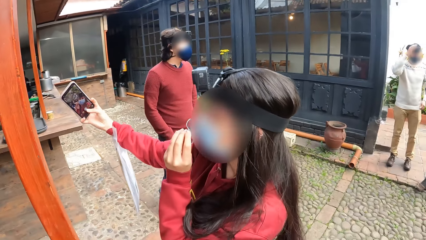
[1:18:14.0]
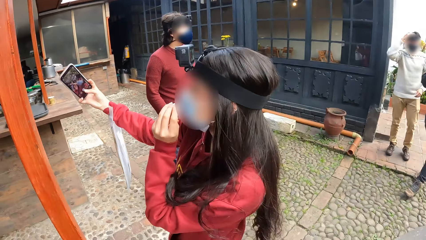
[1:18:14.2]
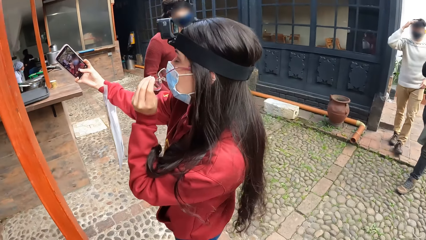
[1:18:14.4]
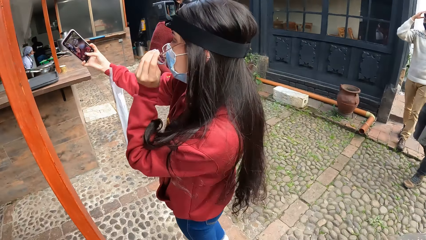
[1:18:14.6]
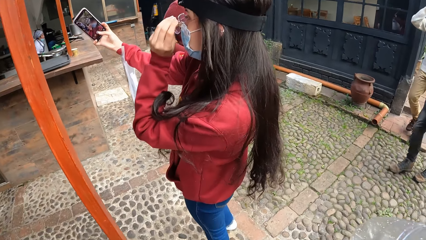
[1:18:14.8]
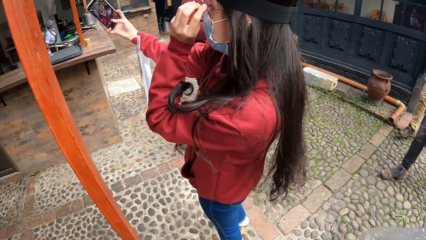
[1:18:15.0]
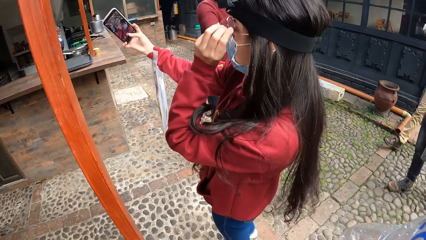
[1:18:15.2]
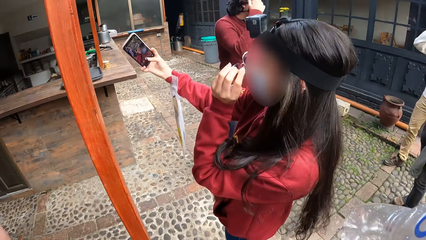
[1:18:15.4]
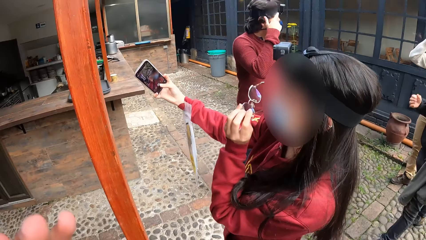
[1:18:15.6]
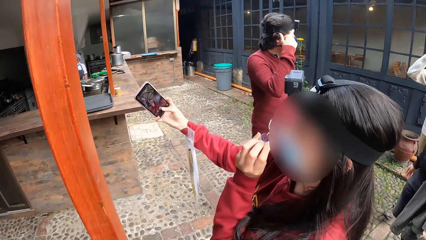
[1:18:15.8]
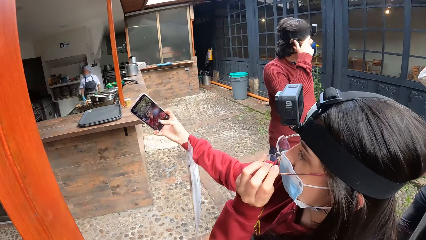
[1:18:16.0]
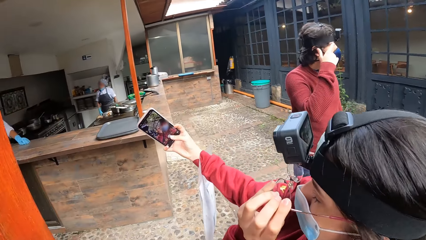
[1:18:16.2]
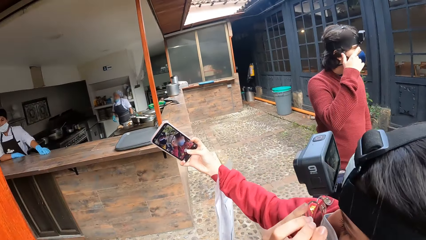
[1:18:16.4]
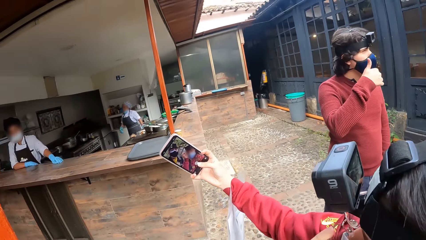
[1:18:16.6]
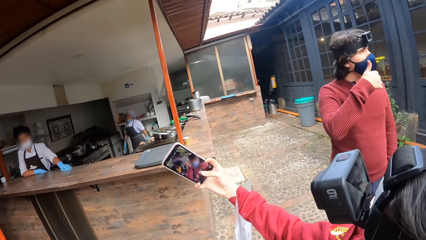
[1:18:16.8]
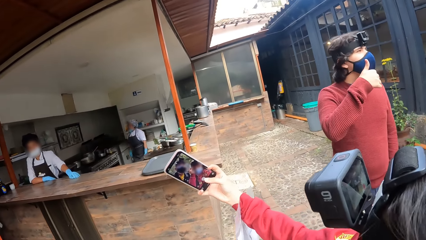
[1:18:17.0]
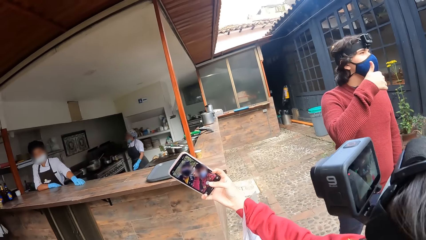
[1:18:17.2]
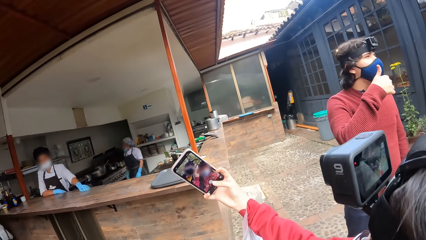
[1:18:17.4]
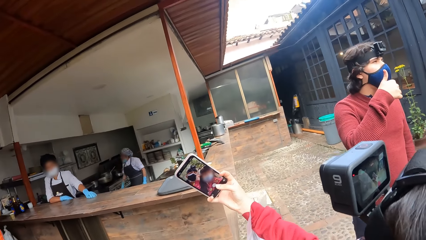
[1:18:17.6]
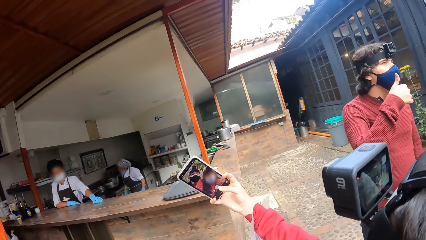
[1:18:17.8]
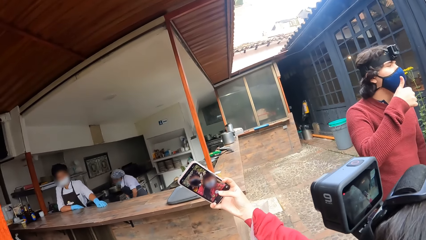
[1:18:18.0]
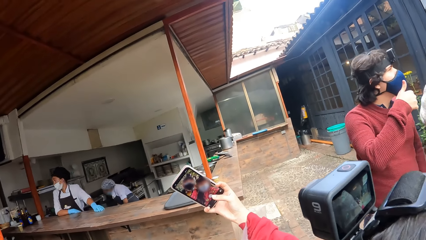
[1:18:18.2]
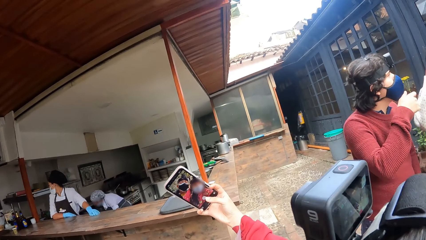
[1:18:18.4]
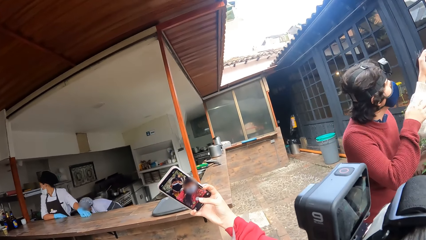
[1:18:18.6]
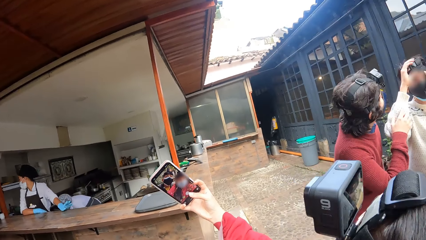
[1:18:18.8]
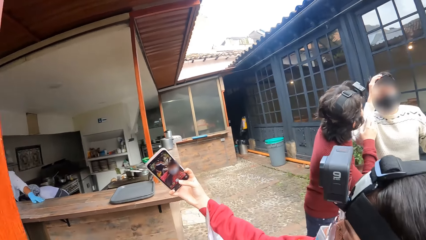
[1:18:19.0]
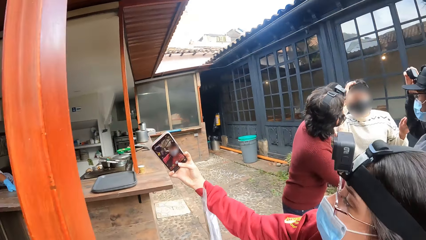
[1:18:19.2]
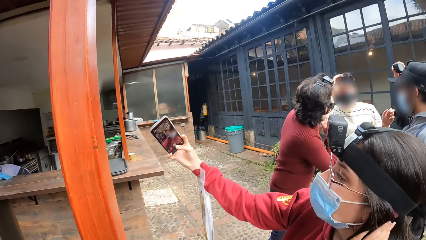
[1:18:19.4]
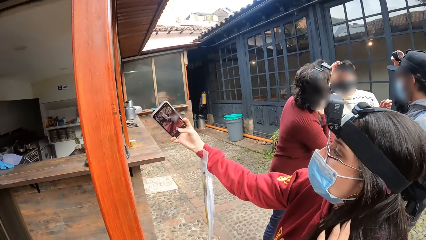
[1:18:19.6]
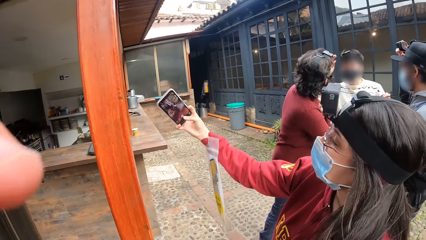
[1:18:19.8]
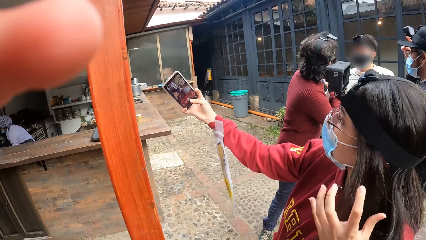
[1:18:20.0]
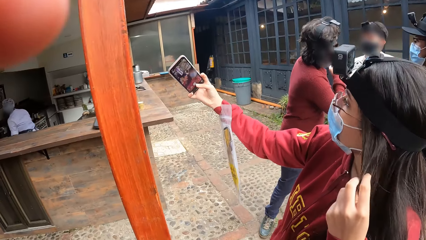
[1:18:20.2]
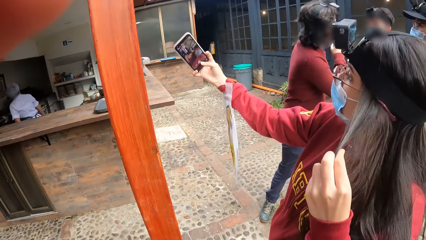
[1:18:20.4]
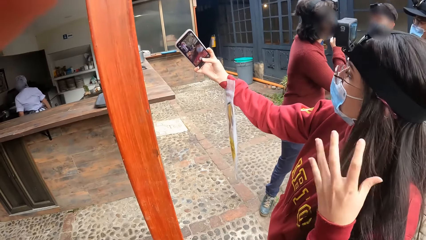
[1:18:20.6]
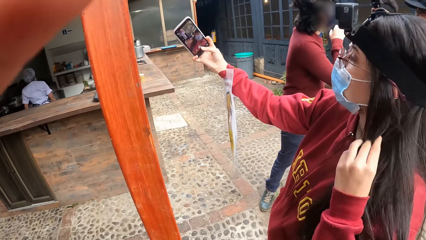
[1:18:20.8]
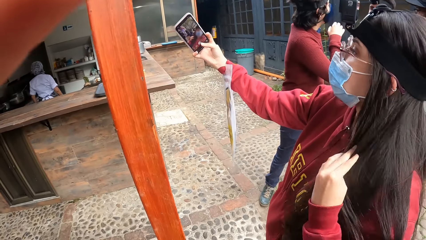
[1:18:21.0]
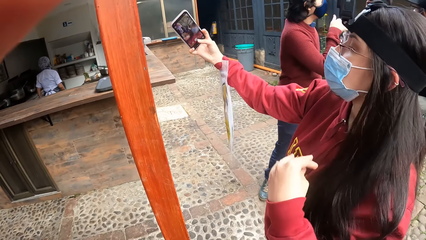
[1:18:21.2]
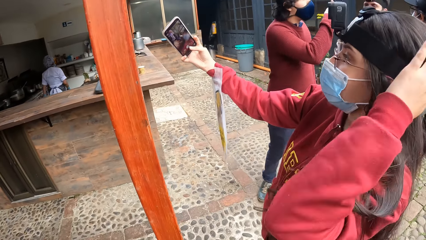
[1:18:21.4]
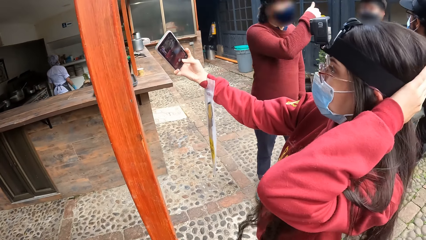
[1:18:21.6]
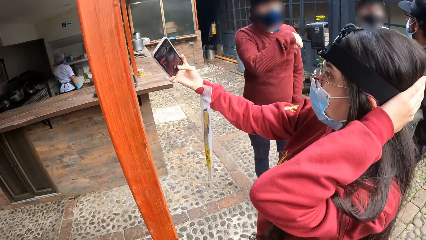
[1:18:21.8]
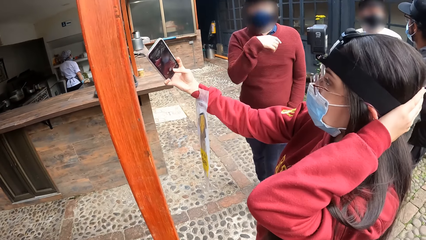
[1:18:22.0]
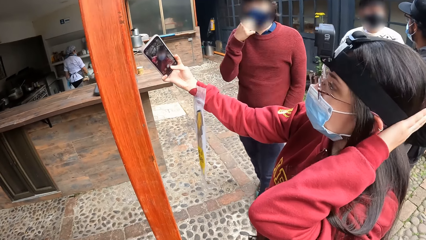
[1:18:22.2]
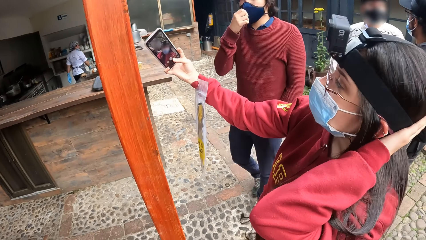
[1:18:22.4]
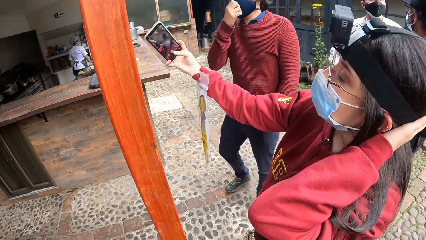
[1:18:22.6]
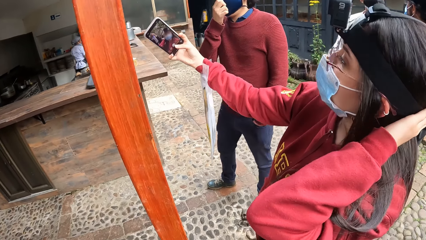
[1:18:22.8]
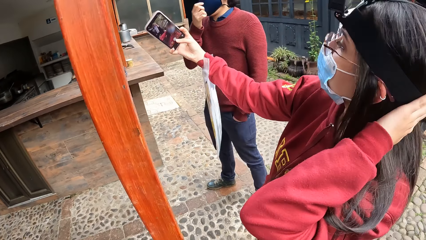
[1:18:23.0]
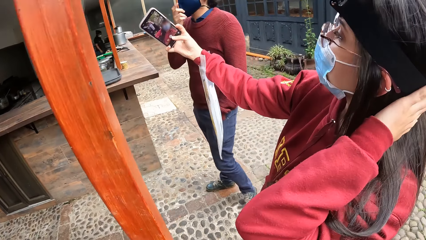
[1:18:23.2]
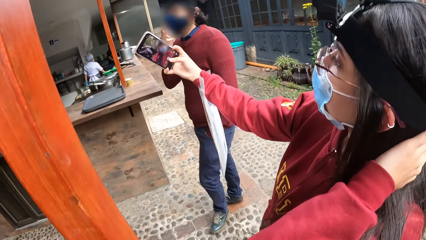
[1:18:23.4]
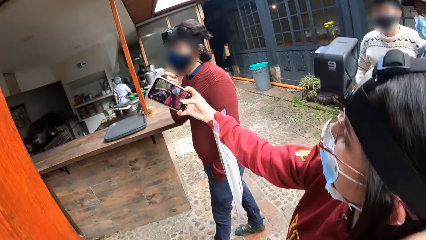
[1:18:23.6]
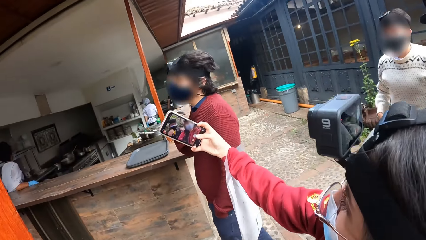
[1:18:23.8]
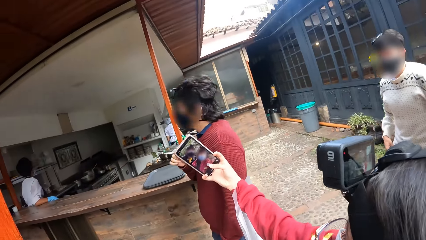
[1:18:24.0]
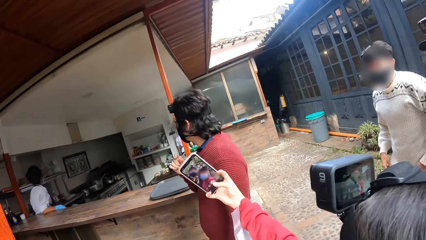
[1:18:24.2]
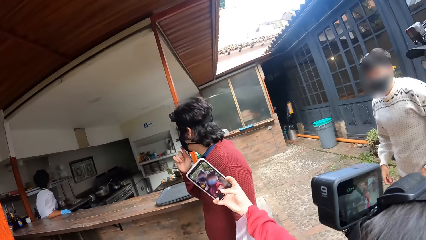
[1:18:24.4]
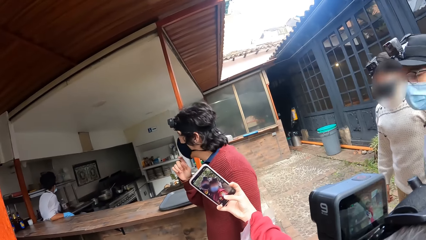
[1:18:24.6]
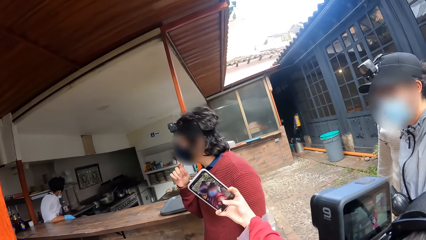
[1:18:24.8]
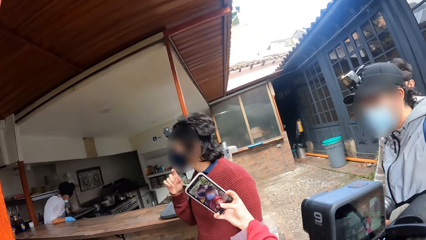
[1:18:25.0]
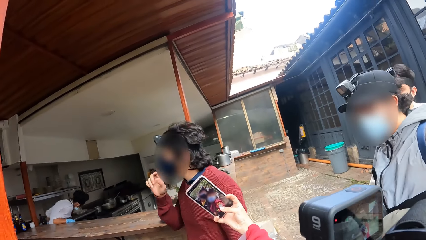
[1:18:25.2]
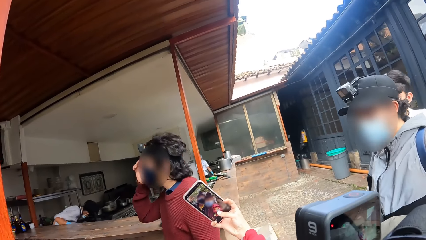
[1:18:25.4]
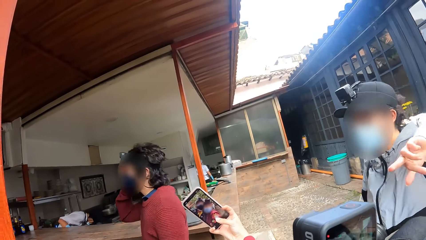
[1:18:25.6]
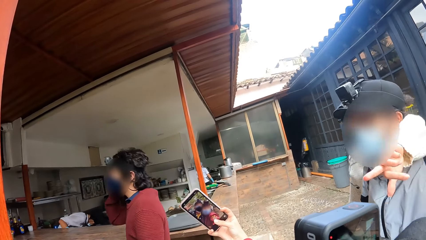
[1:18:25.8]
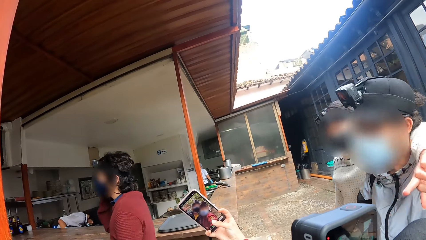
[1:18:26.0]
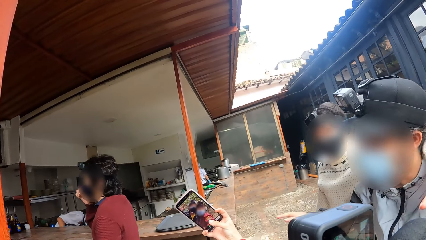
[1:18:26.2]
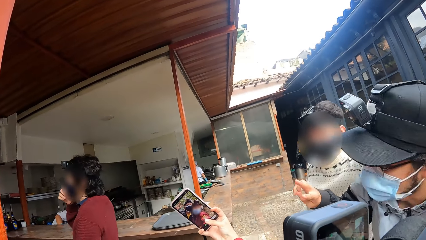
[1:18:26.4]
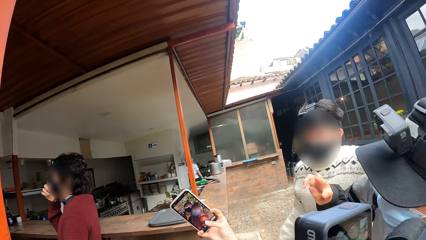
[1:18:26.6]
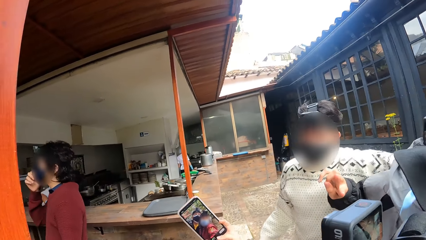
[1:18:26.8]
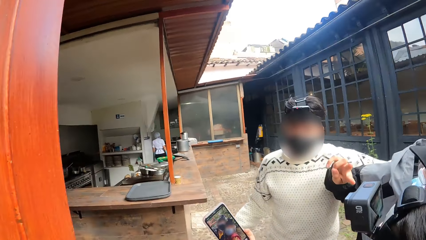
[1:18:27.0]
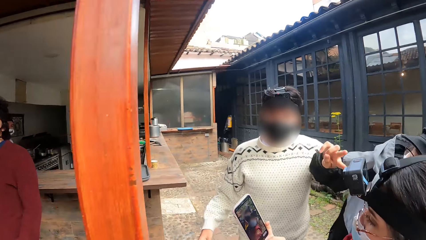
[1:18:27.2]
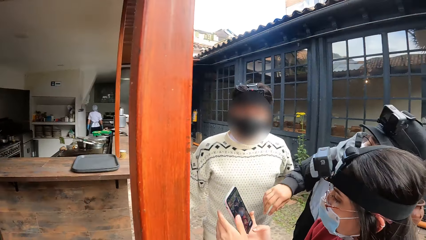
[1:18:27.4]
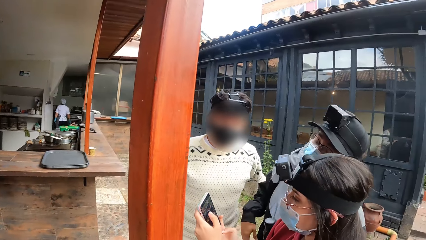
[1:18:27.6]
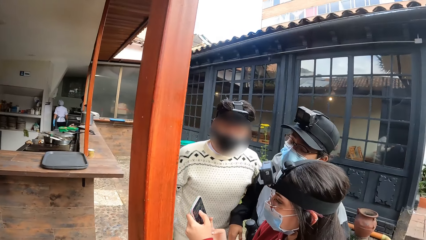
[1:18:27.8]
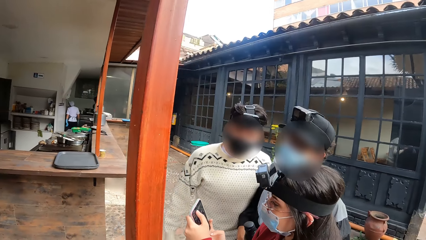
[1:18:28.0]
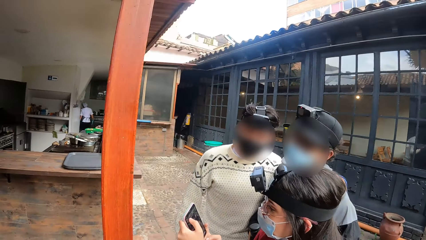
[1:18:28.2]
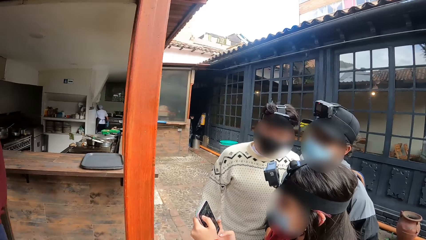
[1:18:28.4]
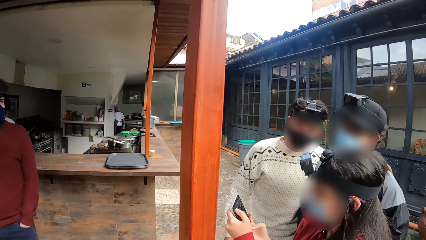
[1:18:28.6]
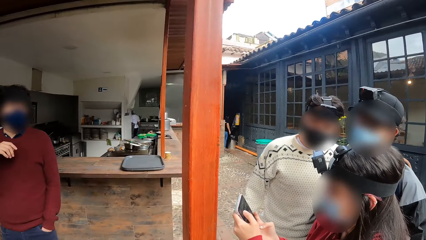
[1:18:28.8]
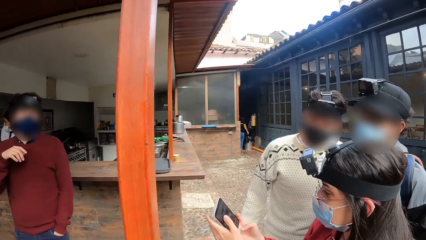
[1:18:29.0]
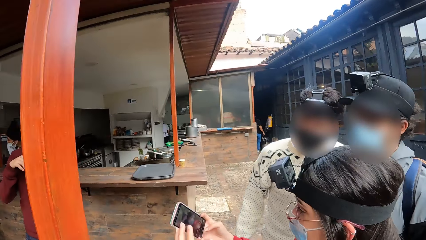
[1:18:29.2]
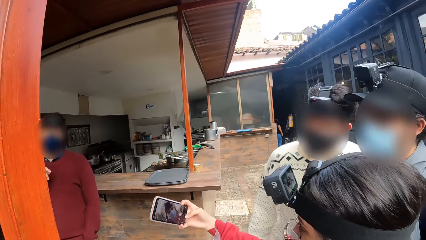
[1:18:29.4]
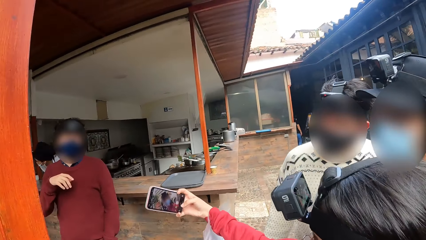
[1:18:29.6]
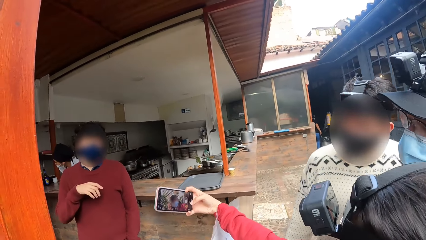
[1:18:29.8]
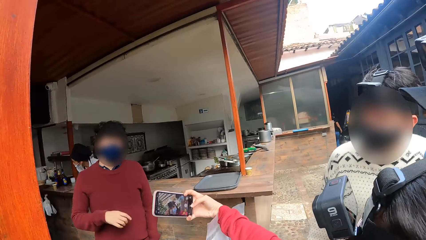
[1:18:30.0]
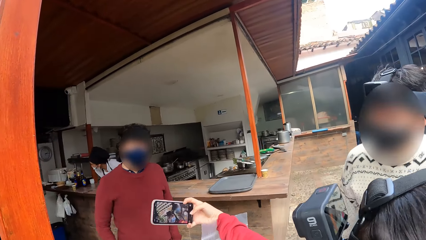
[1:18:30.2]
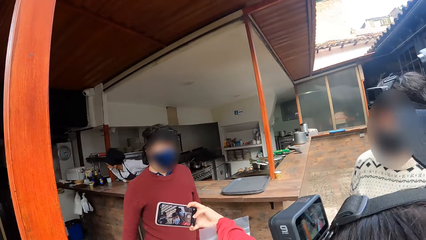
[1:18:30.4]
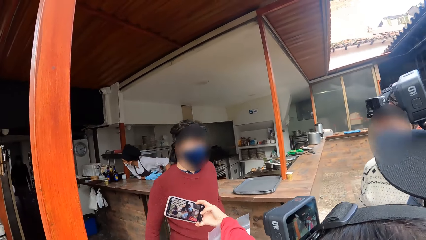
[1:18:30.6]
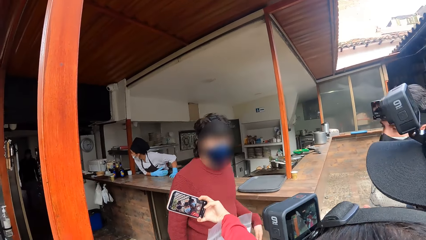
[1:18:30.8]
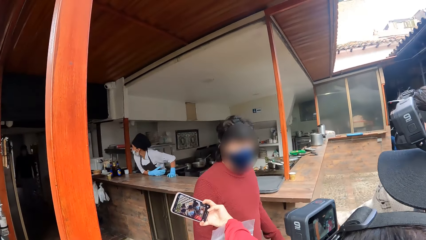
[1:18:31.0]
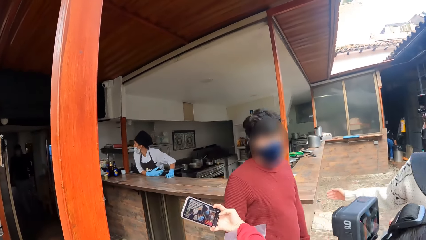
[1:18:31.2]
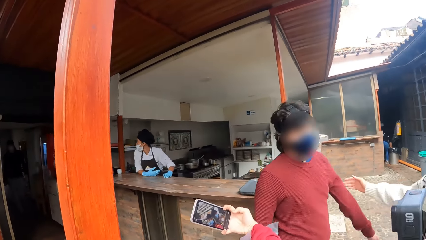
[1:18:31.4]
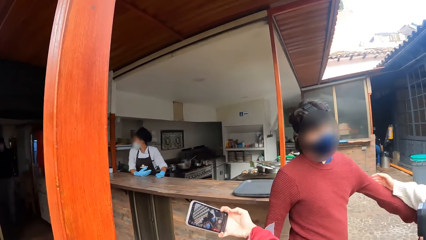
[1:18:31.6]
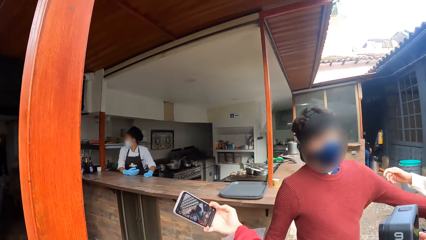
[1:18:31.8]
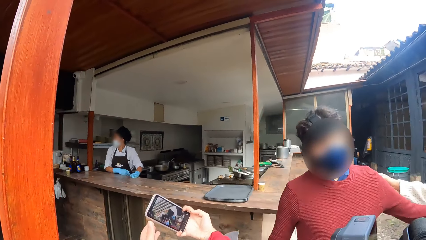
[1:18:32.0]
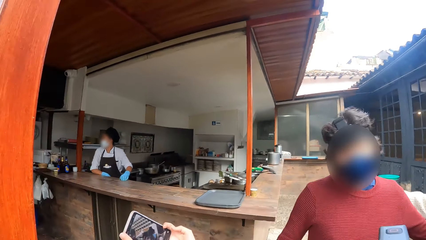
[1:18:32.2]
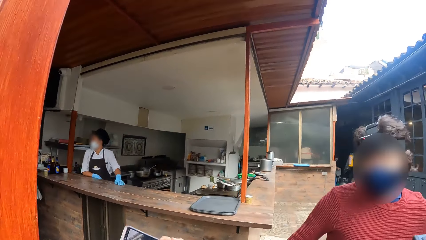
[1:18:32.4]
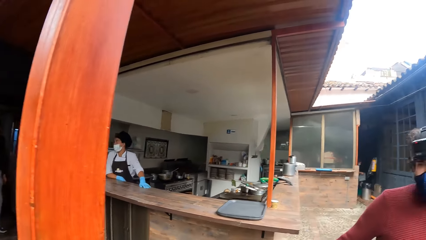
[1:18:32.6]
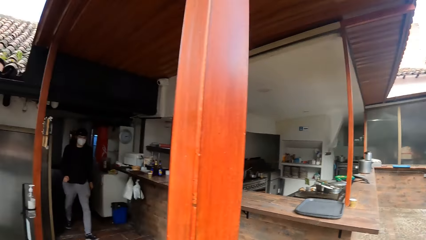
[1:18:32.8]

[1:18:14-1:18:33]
A man gesticulates with his left hand. A woman adjusts her glasses with her left hand. The man interacts with another man. The woman adjusts her hair with her left hand. The other man adjusts the camera on his head with his right hand. The first man adjusts the nose mask on his face with his right hand. A third man gesticulates with his right hand. The woman operates the mobile phone with both hands.
